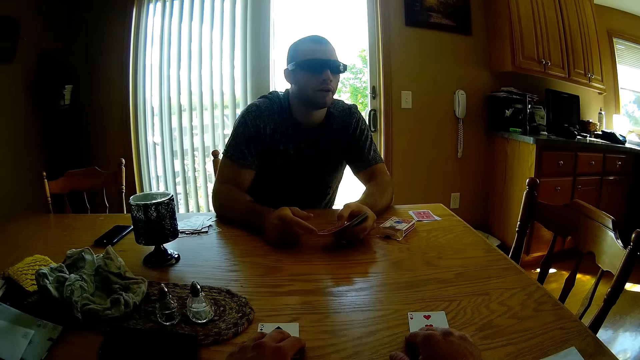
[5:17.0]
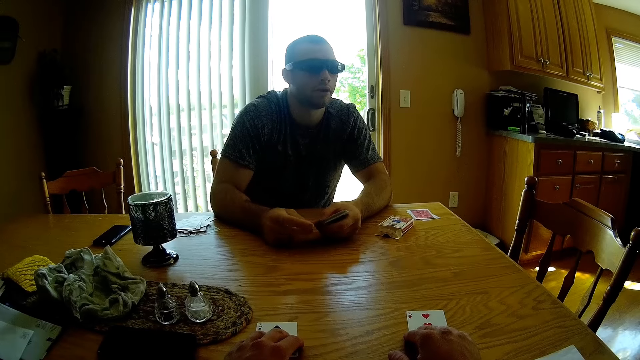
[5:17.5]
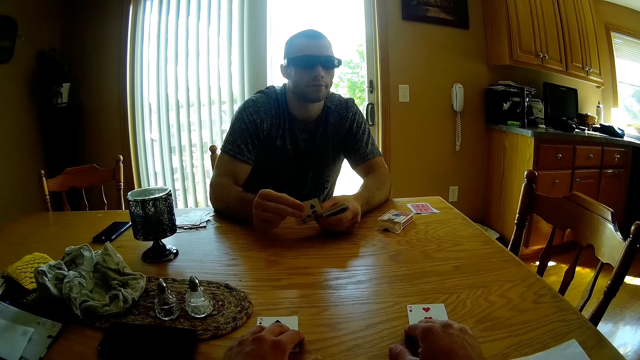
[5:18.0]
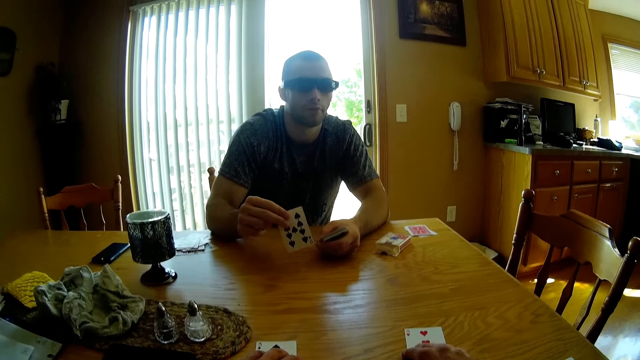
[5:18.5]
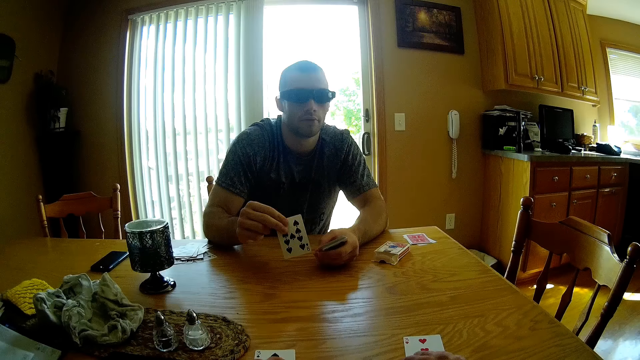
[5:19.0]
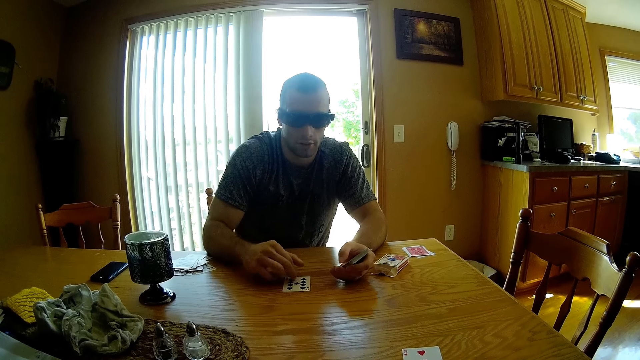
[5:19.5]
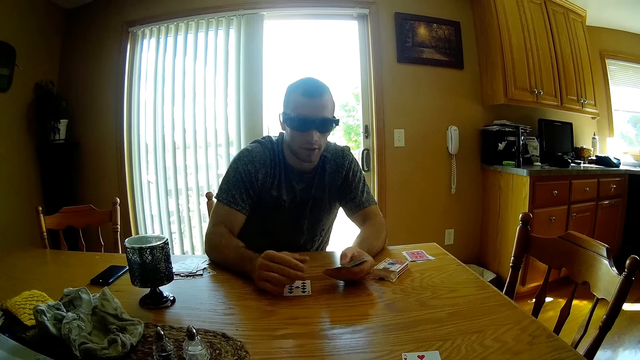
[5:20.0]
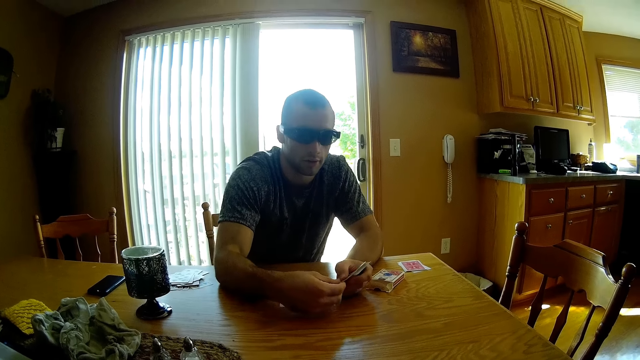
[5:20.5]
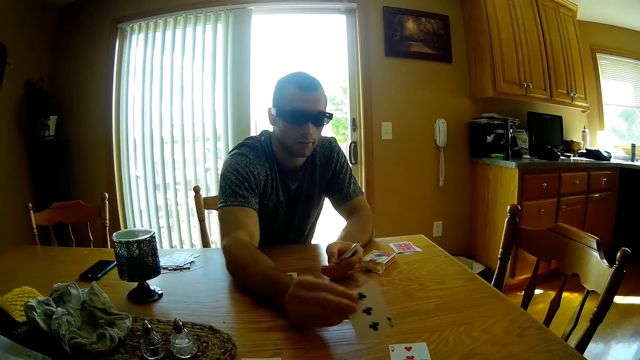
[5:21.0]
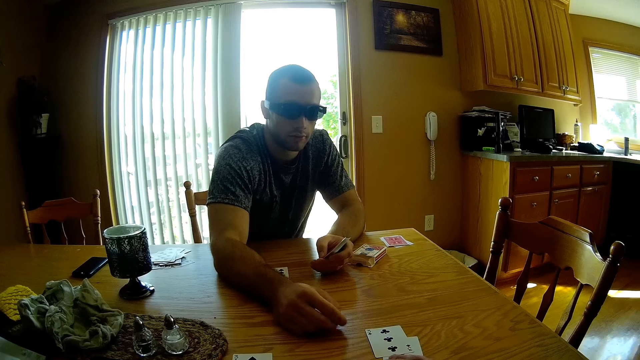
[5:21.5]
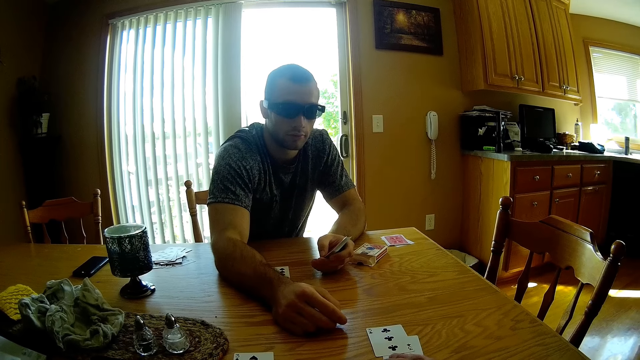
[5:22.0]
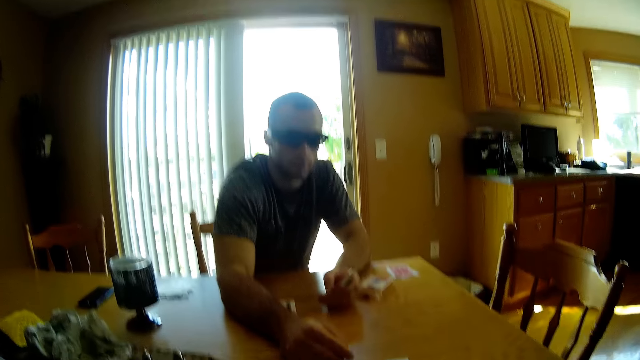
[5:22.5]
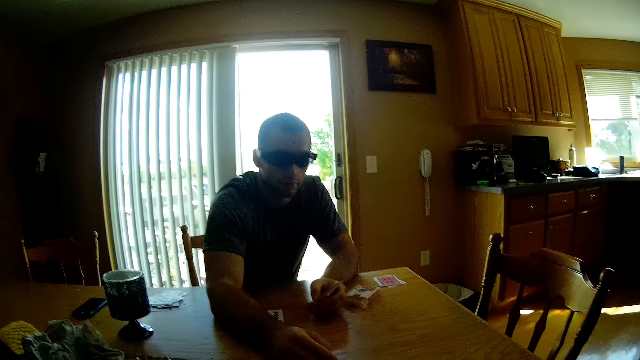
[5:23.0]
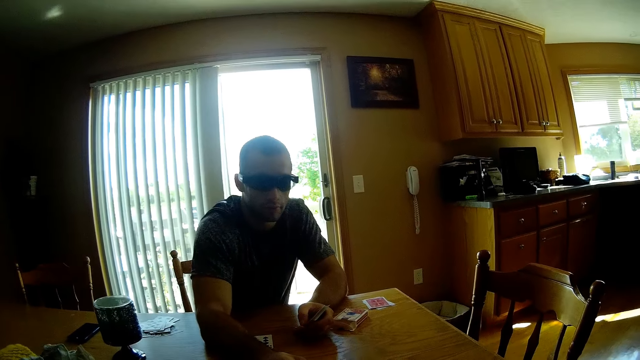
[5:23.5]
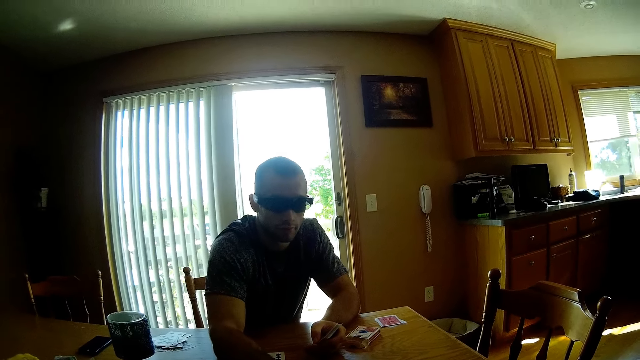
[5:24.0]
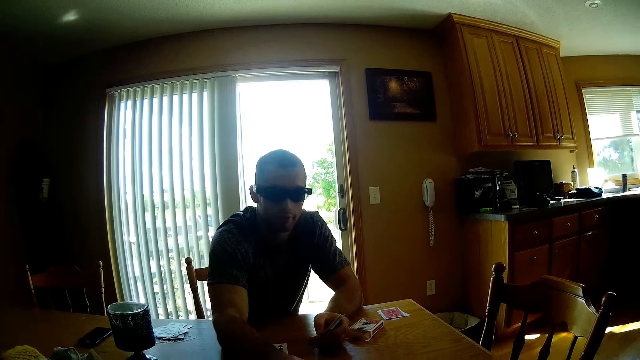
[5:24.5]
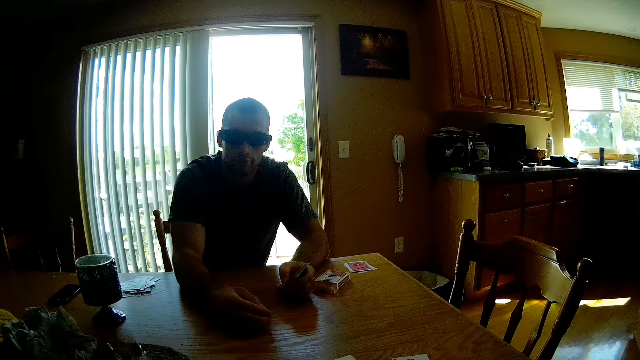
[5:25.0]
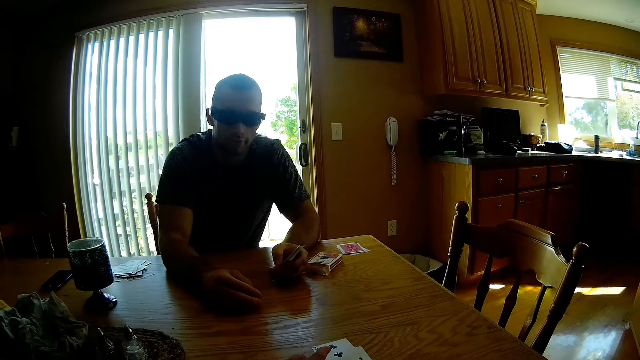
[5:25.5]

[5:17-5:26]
A man takes a card. The man places the card on the table. The man takes the card and drops the card.

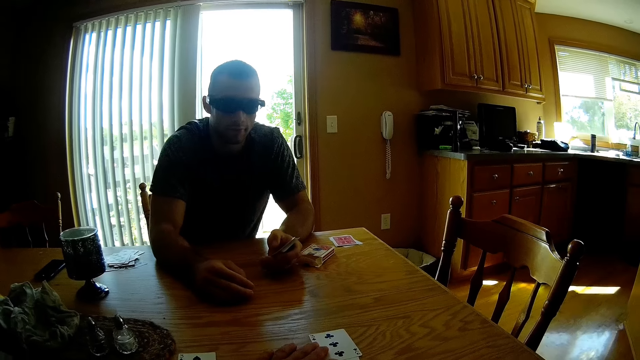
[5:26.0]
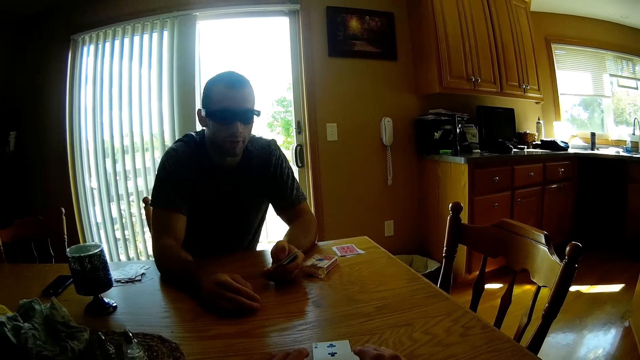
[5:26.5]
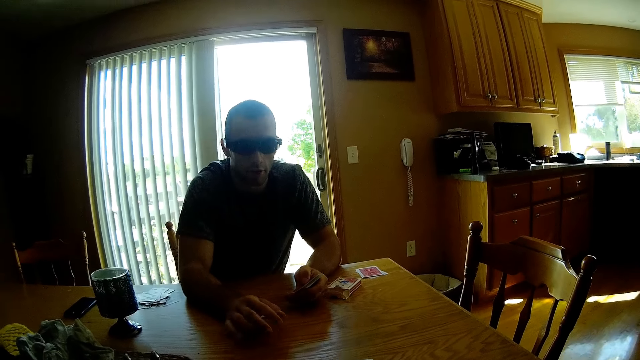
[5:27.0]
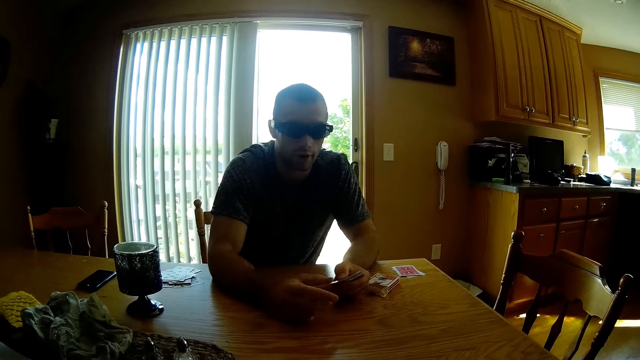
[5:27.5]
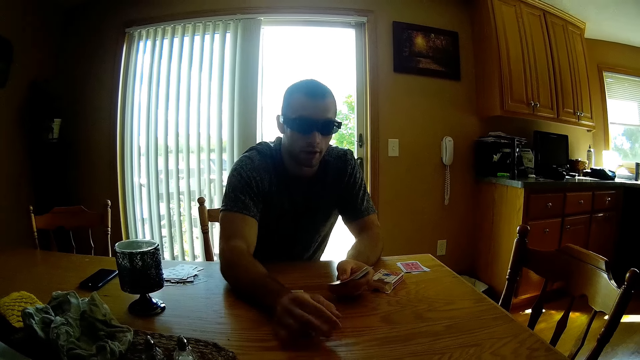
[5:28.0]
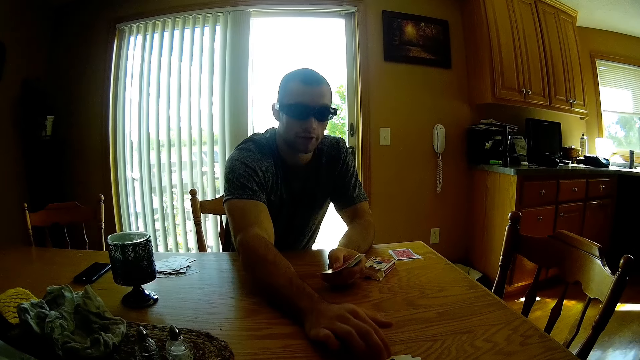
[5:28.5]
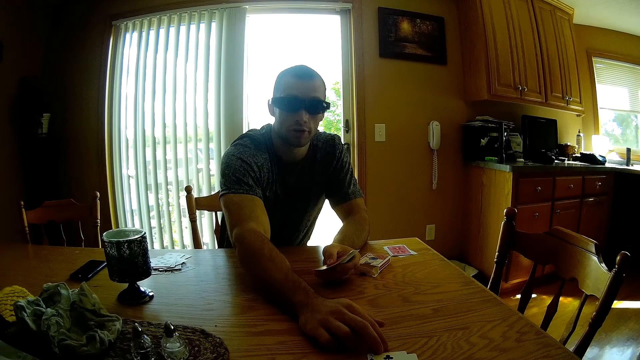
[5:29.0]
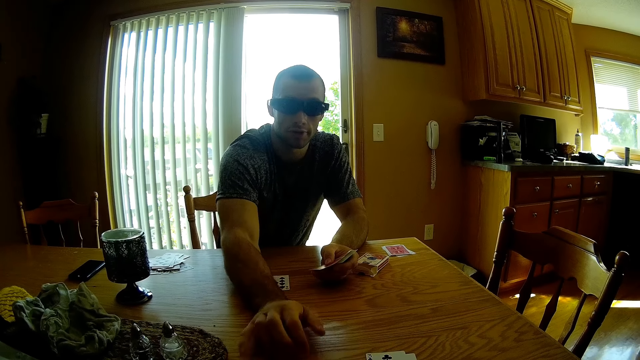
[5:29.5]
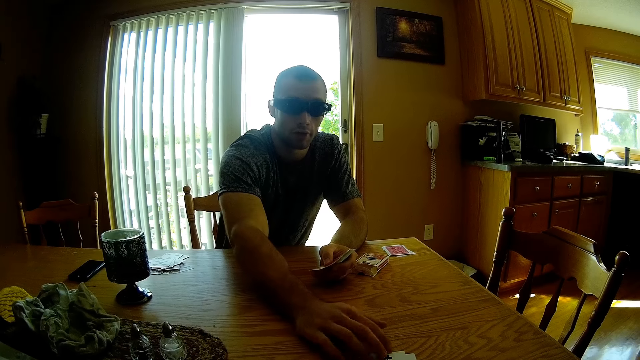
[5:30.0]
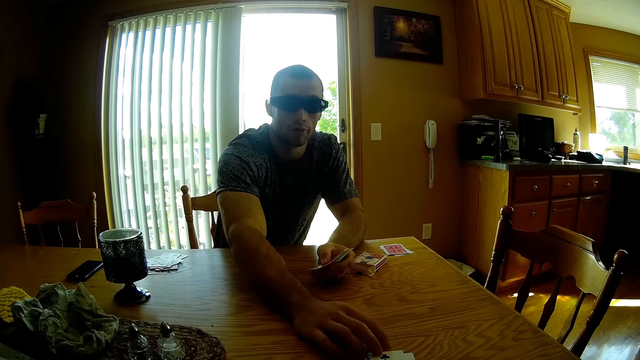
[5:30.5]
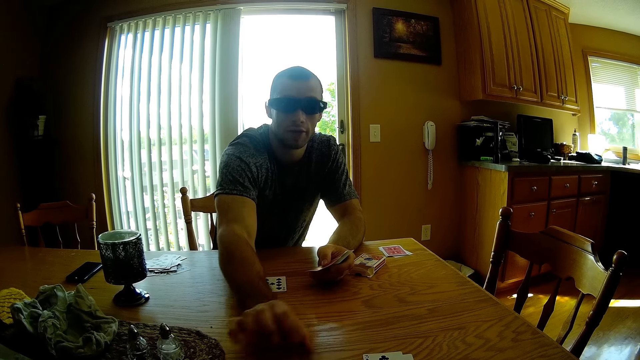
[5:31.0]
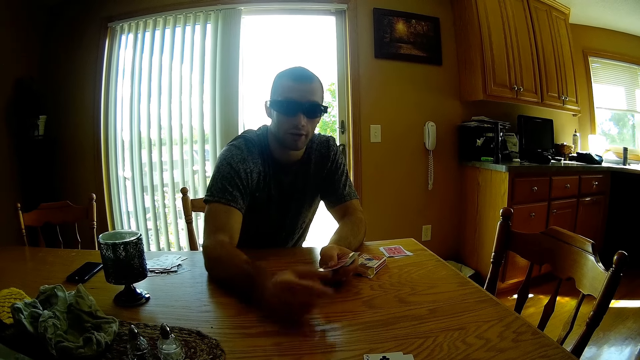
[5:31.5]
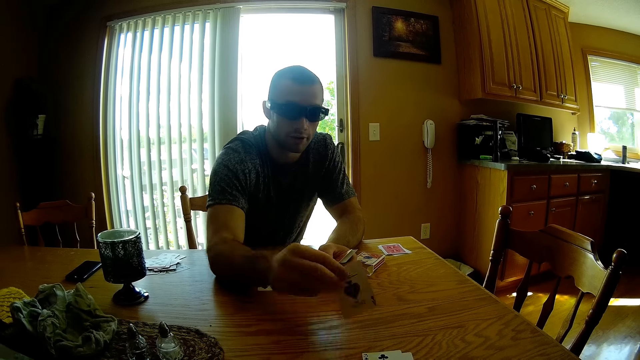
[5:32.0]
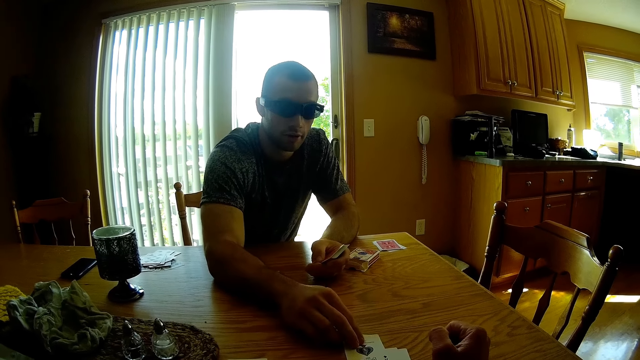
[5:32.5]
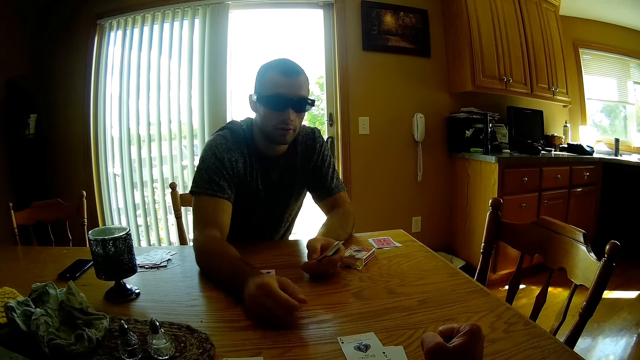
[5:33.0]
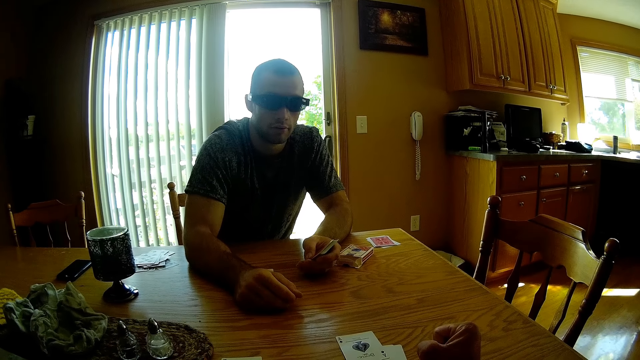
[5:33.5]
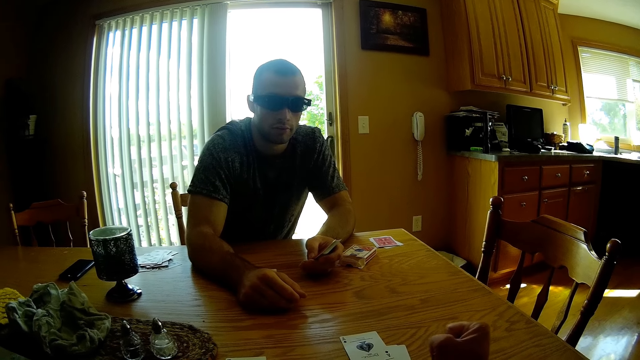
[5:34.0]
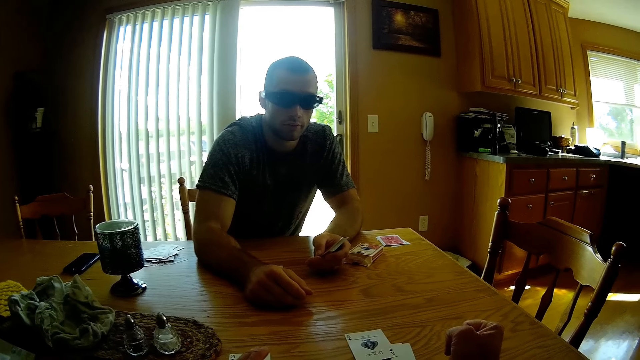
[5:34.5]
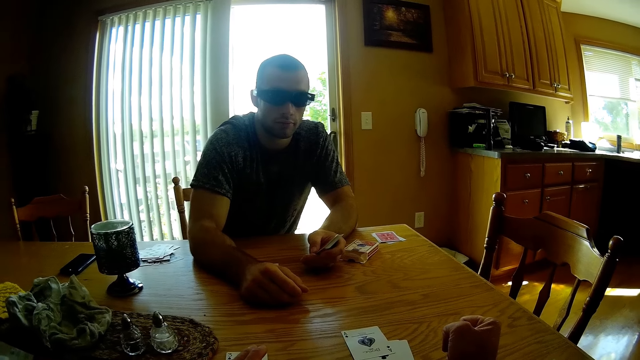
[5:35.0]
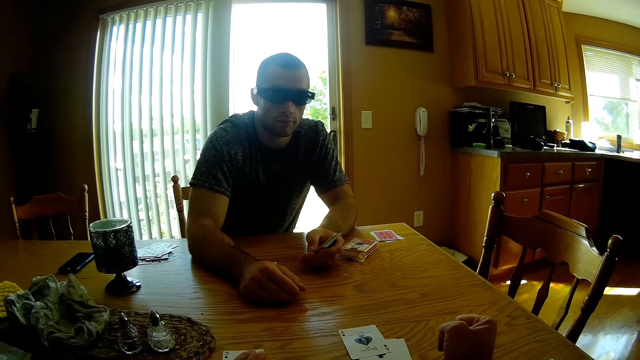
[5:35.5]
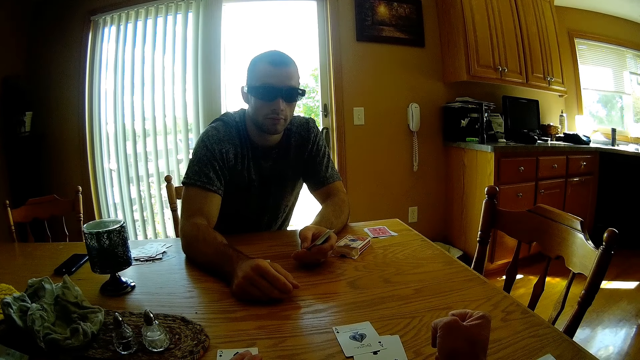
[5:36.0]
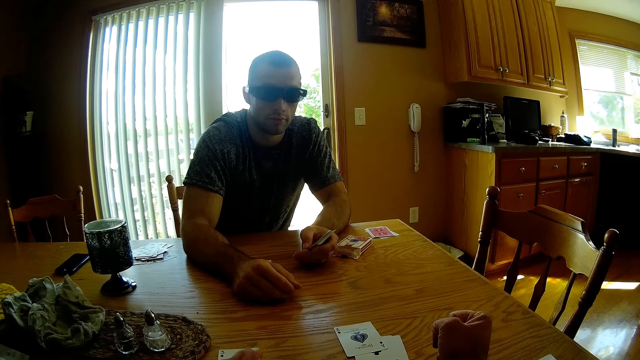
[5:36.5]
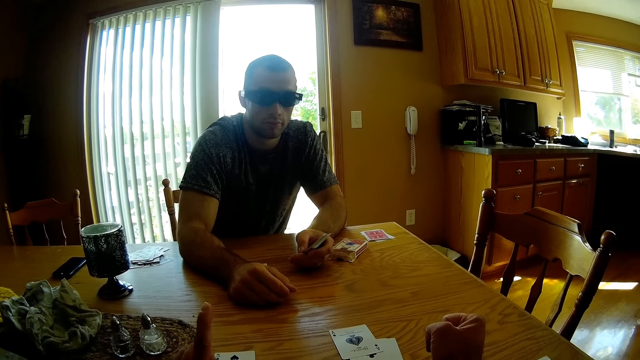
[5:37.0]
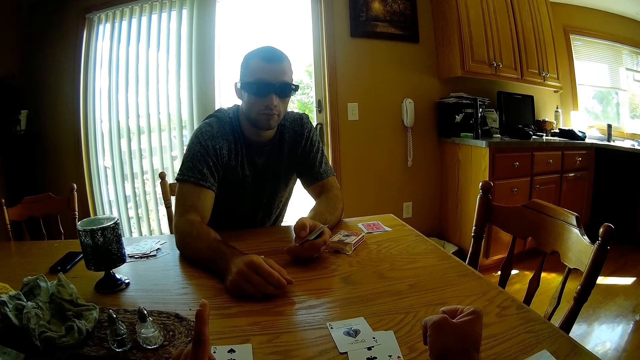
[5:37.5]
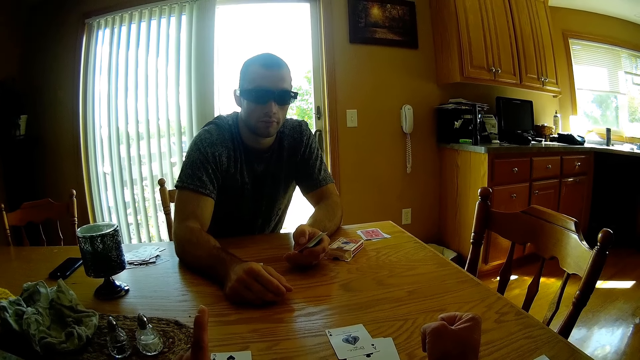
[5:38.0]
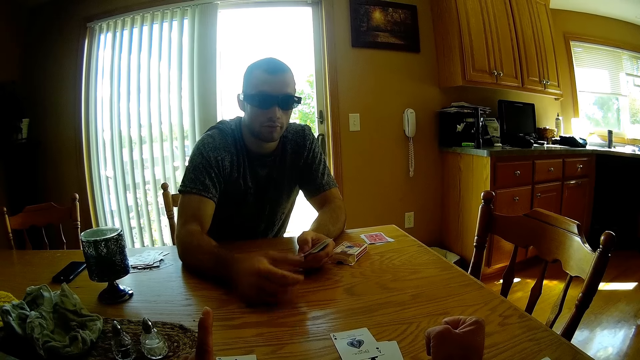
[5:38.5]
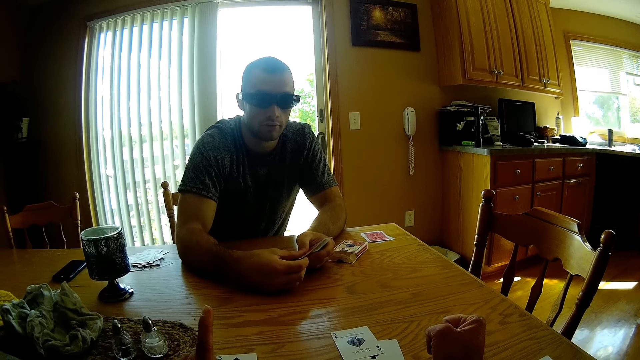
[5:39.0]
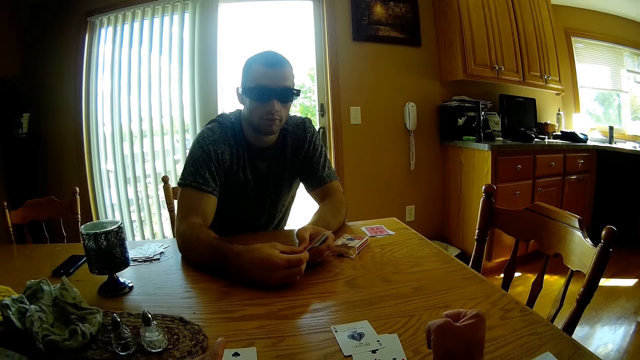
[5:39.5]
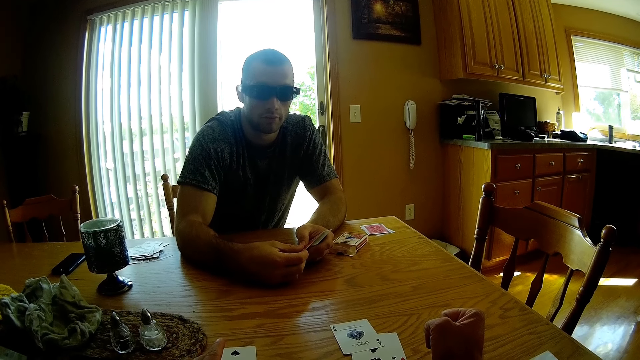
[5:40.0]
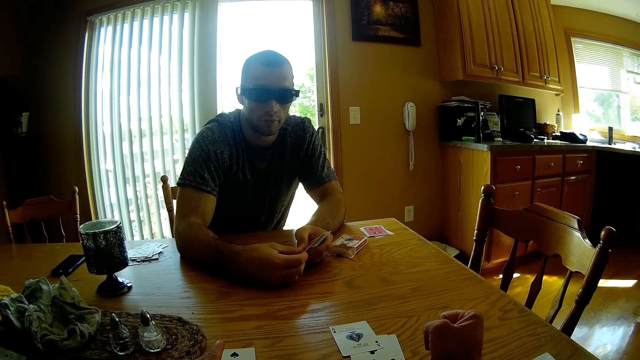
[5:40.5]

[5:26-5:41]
The camera wearer touches cards. They interact with a man. The man touches the card and hits the table. The man touches the cards, and touches them again. The man takes the card and places the card on the table. The camera wearer points a finger and lifts a finger. They interact with the man. The man holds the card.
